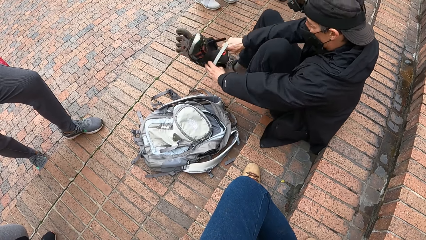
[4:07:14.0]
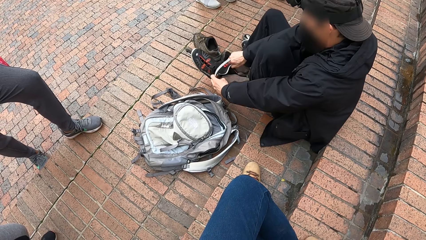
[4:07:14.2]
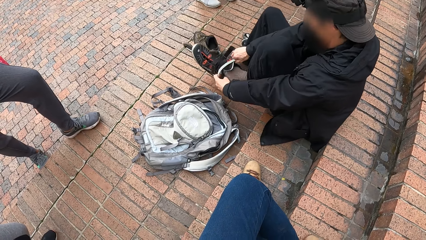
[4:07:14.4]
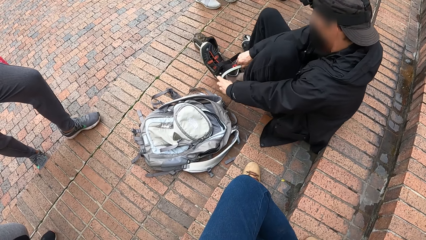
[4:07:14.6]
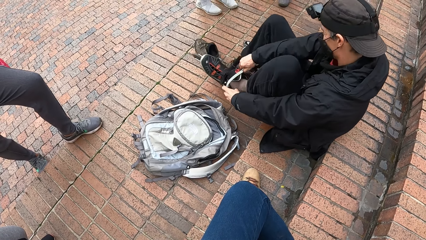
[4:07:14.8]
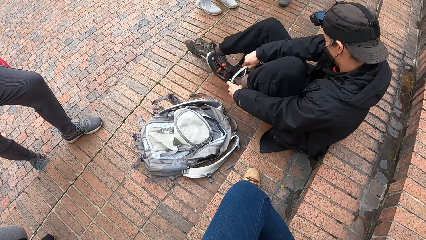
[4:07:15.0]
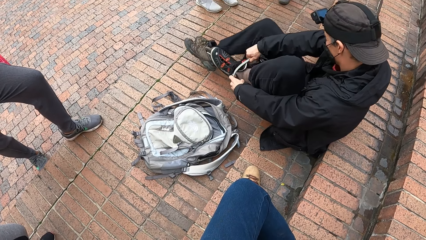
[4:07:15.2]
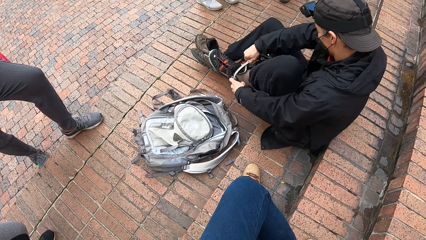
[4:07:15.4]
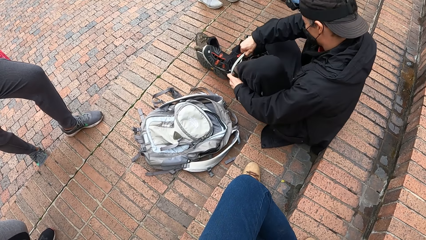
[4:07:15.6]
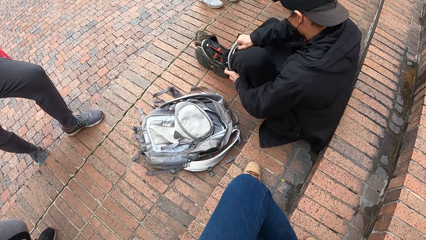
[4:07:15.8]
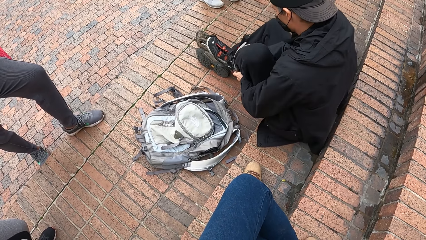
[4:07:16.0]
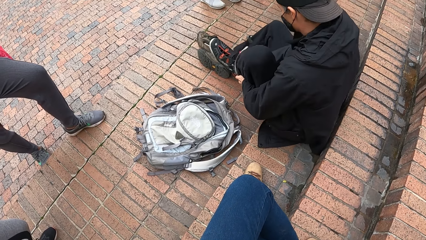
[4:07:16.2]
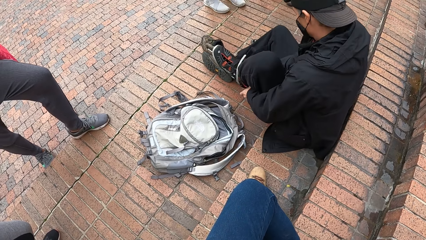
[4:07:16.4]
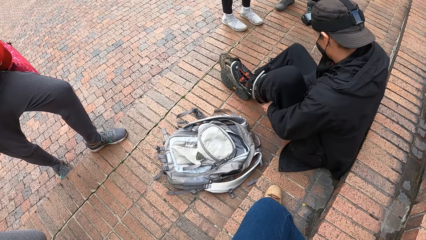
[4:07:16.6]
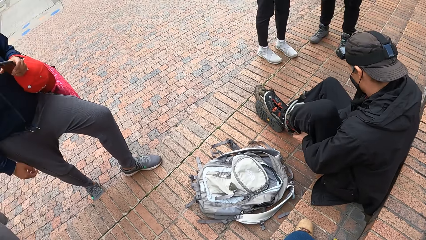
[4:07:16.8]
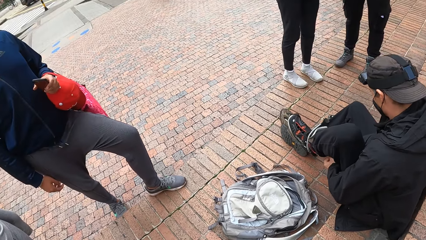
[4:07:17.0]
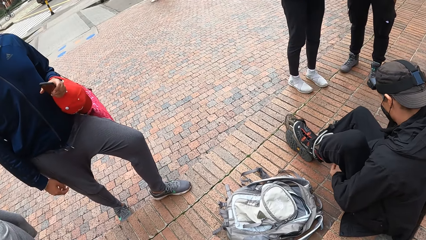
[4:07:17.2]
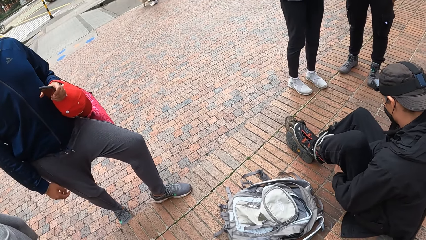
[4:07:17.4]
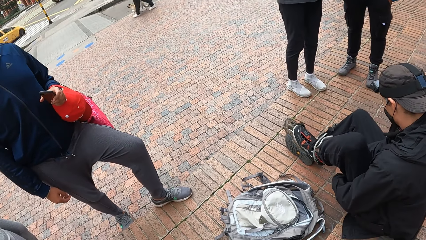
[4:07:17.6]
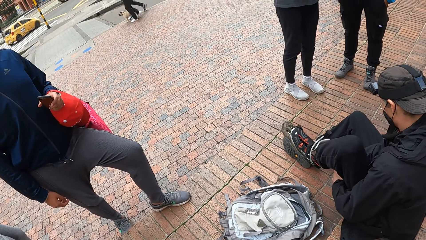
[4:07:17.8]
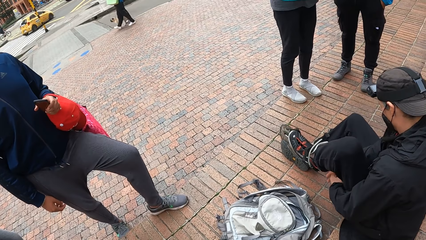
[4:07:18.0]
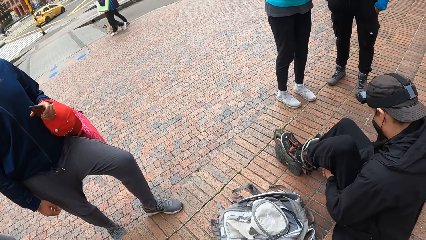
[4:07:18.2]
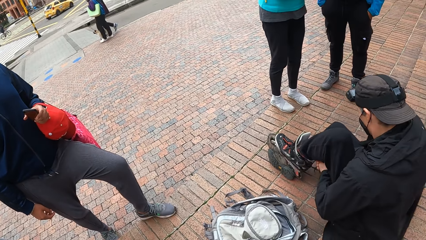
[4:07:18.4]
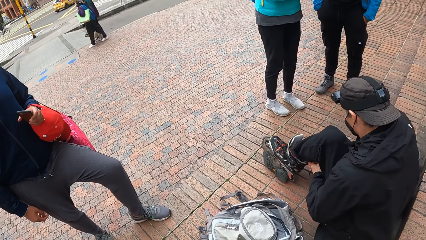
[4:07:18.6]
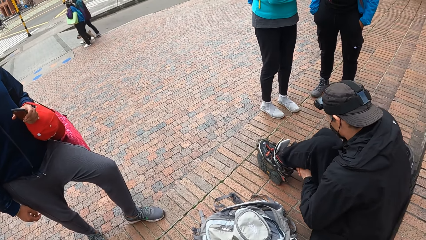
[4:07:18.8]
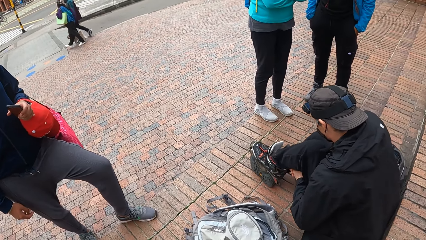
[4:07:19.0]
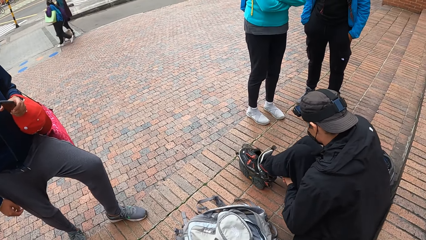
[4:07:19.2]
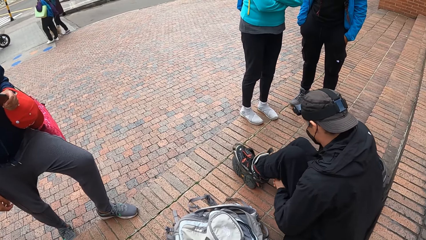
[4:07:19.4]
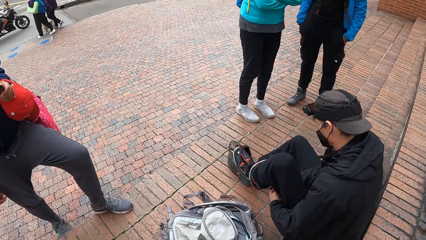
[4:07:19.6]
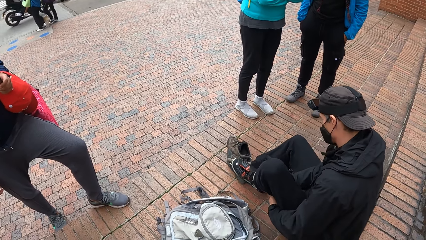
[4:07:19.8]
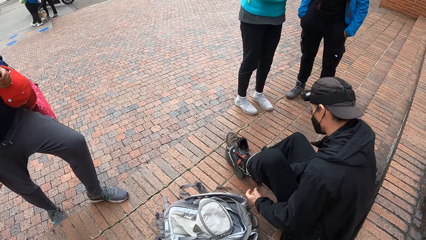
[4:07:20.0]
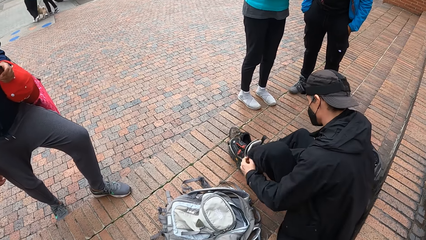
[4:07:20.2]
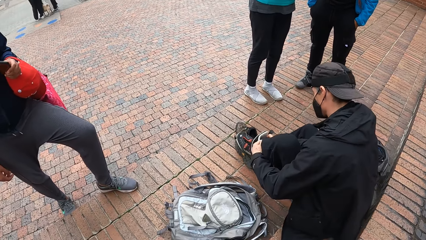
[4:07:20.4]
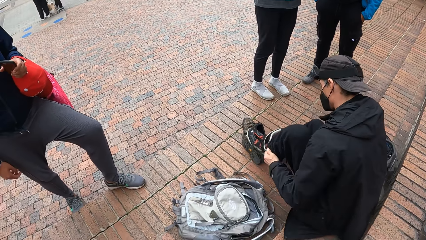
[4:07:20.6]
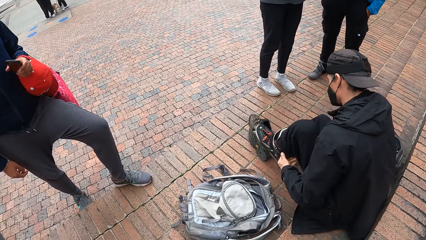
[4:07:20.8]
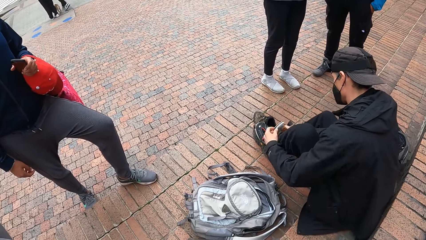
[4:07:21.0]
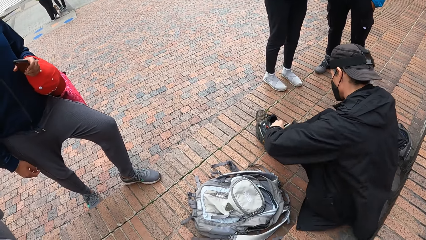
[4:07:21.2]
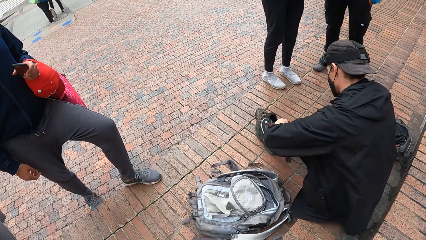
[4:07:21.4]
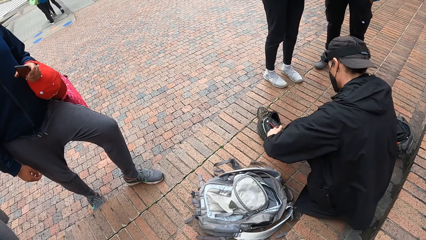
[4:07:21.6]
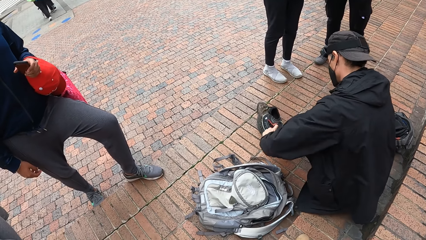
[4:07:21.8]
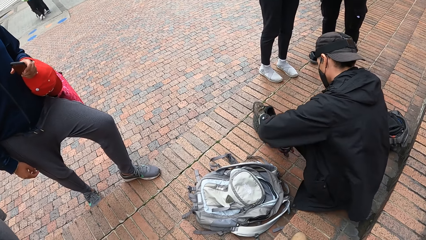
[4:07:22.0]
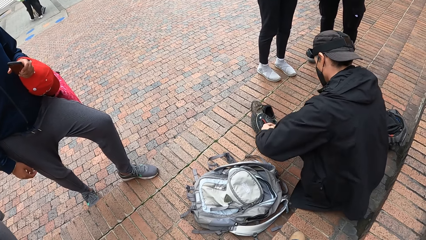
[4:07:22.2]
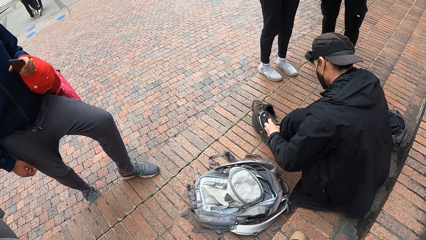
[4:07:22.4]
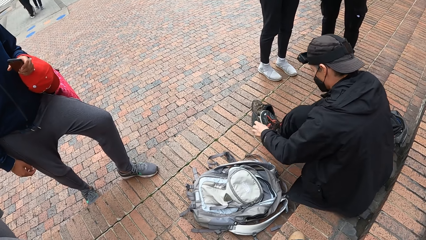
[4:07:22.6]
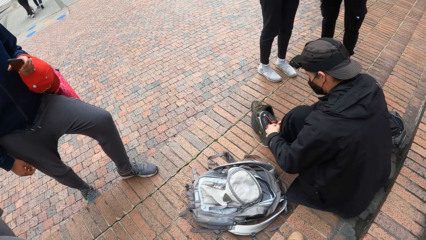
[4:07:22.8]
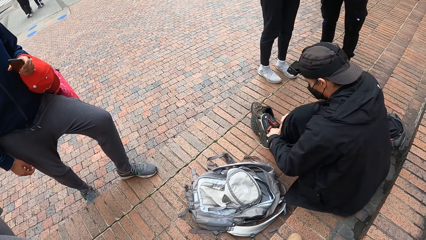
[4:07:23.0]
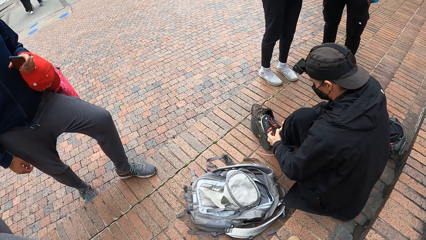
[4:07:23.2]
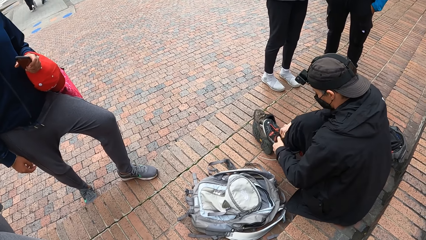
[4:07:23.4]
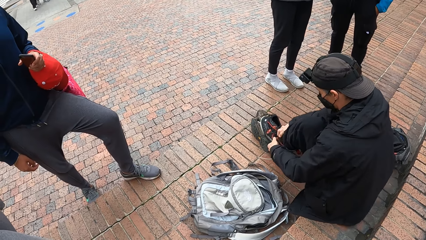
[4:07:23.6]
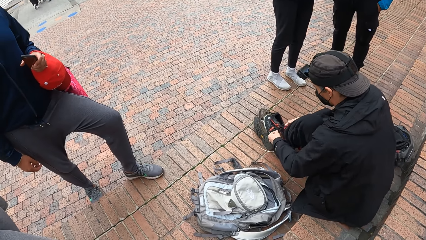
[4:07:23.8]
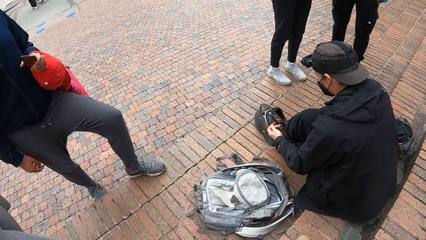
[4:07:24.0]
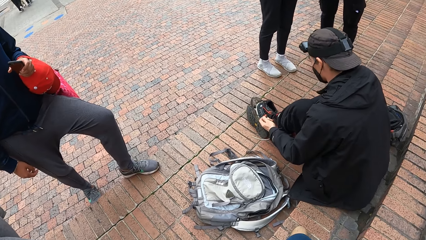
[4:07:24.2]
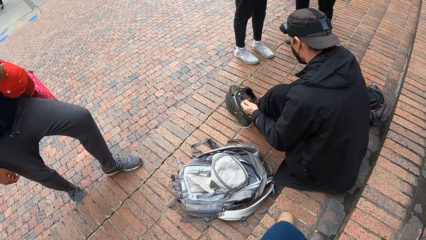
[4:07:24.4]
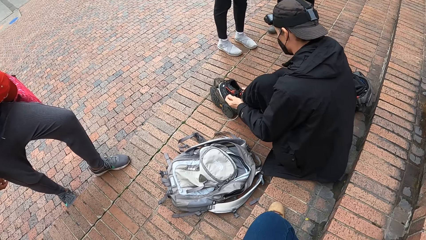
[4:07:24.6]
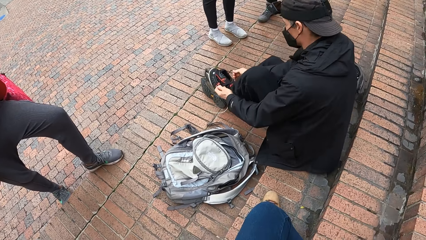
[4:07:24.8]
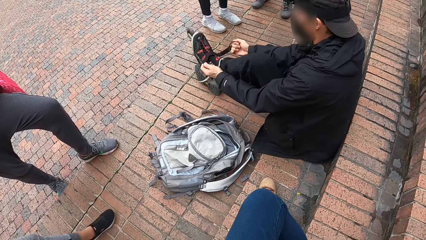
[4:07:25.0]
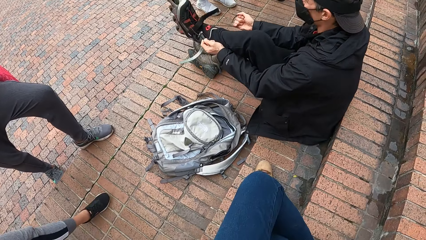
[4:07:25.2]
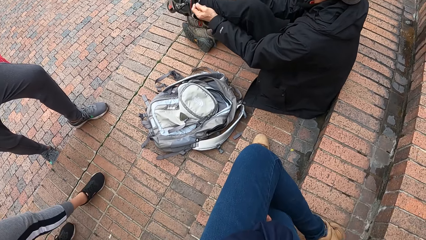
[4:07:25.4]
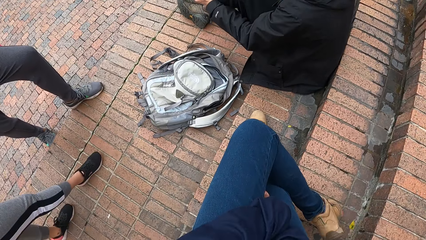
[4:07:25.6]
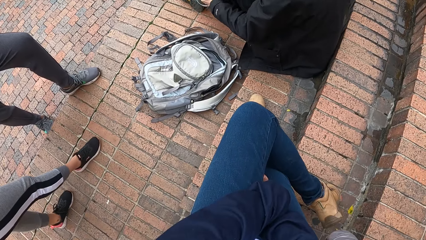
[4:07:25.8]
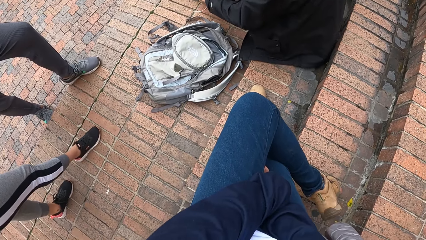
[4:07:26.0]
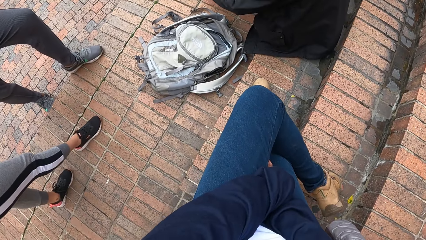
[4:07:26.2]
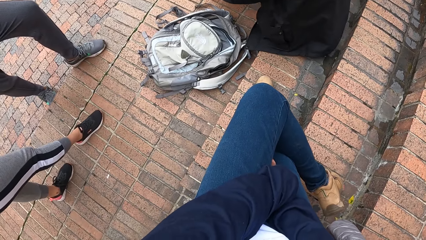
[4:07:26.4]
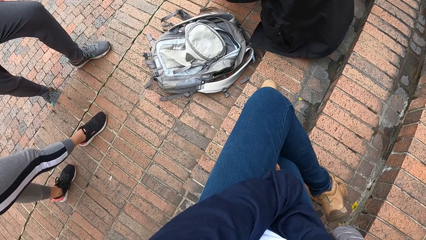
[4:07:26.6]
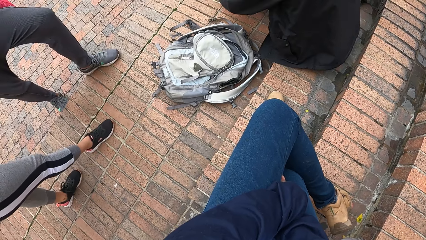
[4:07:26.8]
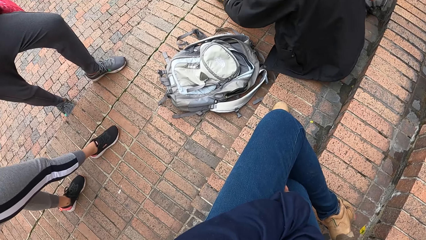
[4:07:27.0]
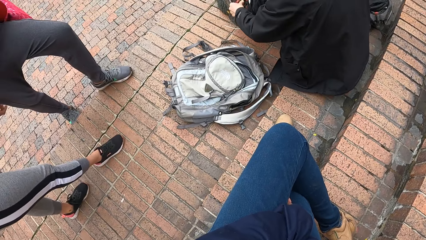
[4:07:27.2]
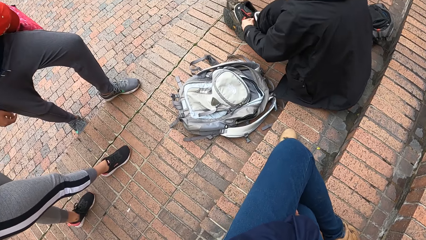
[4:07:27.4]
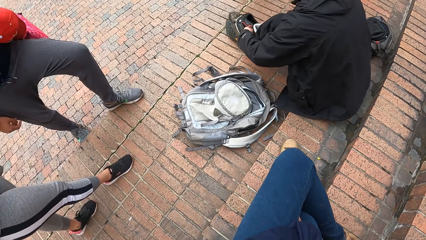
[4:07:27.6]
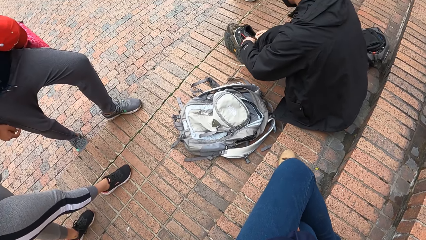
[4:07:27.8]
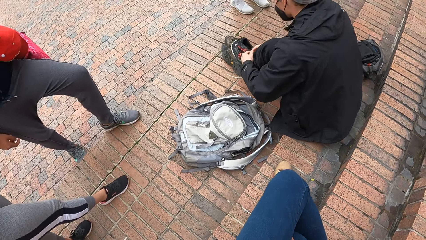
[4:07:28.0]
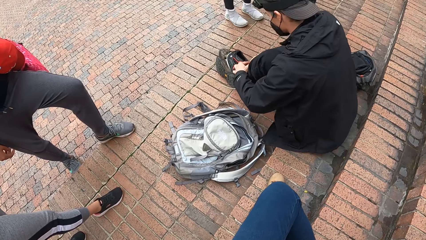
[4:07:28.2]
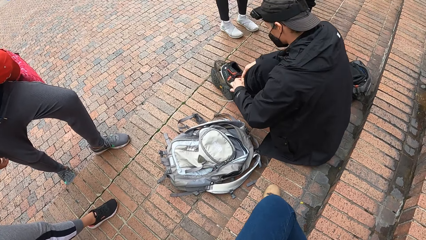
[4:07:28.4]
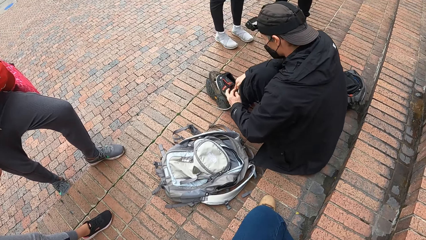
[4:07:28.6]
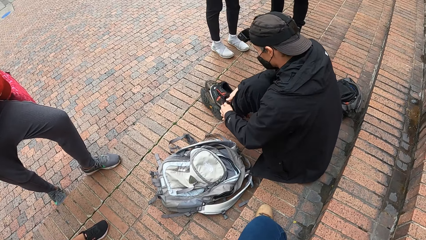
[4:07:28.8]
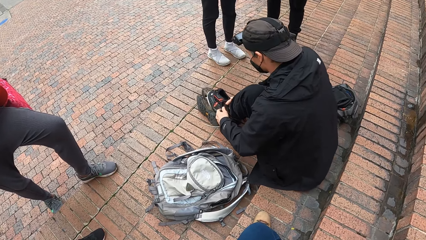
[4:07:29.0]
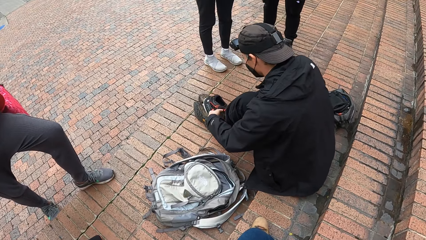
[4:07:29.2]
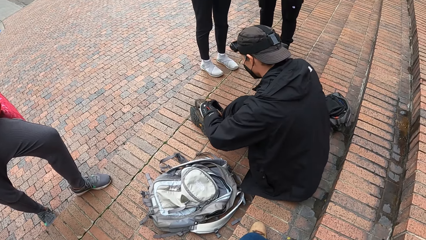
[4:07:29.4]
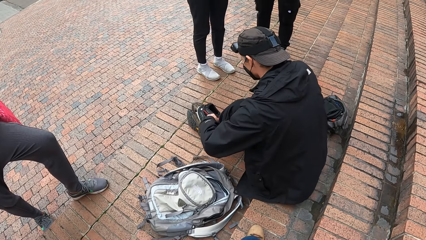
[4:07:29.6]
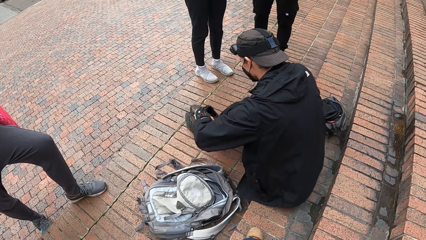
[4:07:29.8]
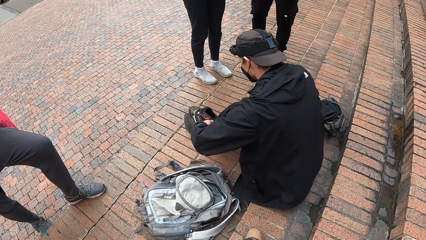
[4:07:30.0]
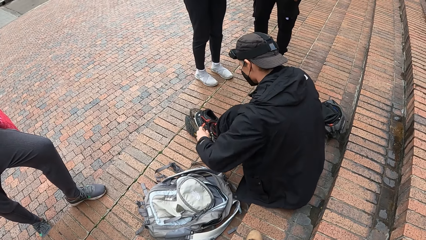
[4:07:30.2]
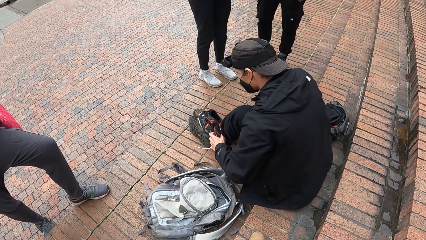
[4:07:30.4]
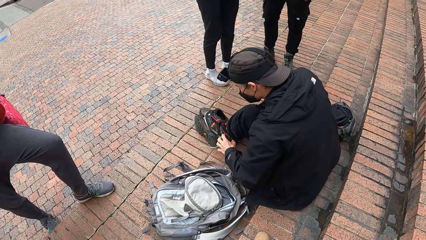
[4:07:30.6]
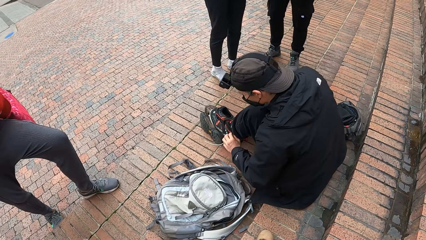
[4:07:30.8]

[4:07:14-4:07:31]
The man wears the left roller boot in his hands on his left leg.
